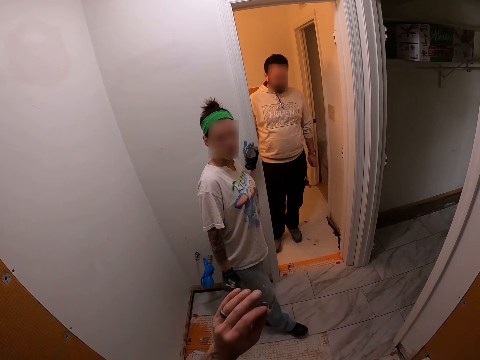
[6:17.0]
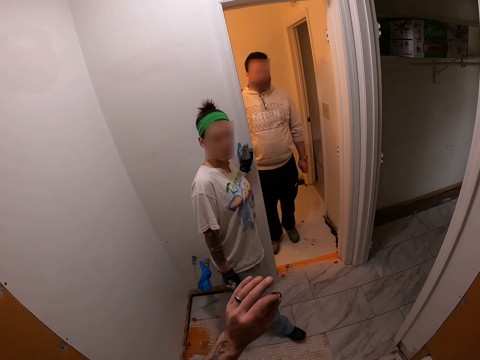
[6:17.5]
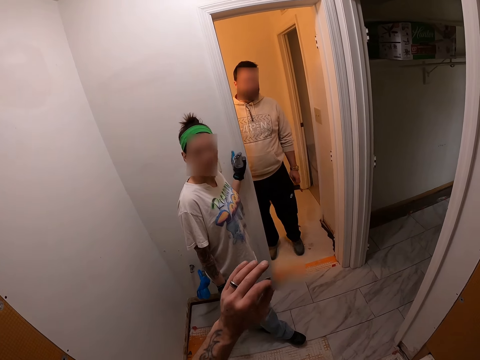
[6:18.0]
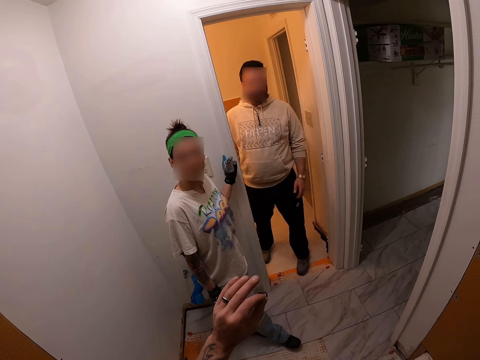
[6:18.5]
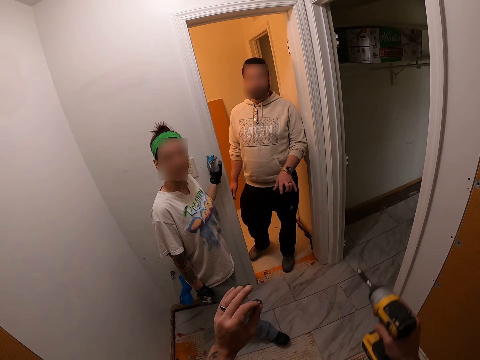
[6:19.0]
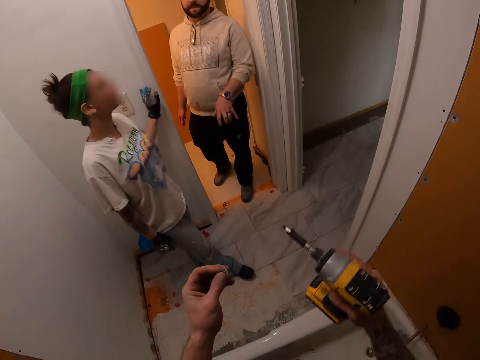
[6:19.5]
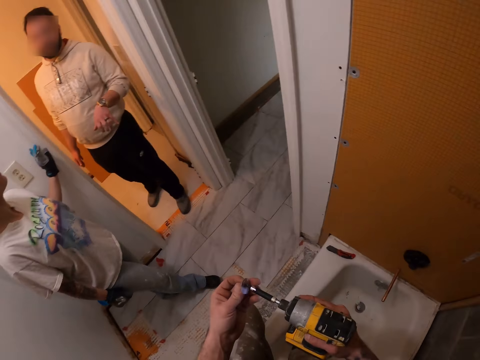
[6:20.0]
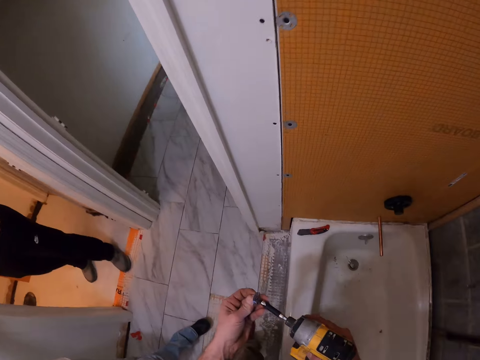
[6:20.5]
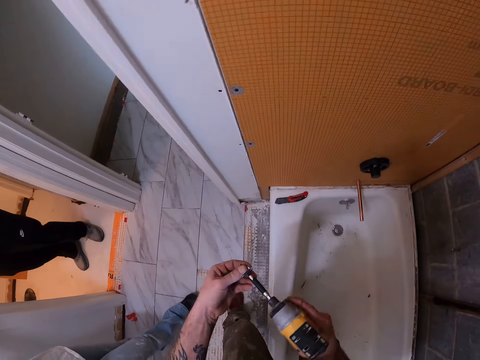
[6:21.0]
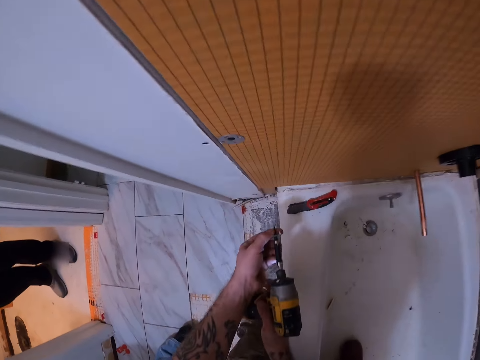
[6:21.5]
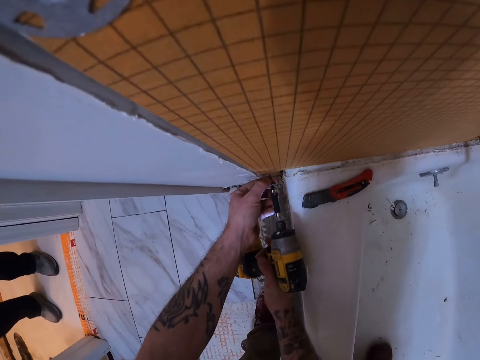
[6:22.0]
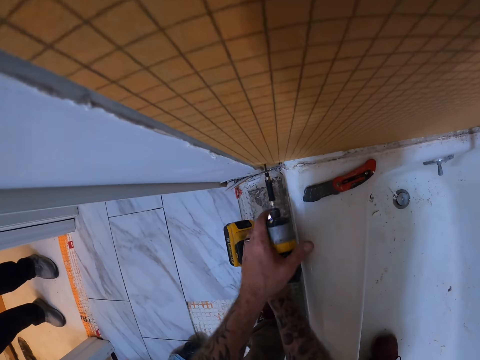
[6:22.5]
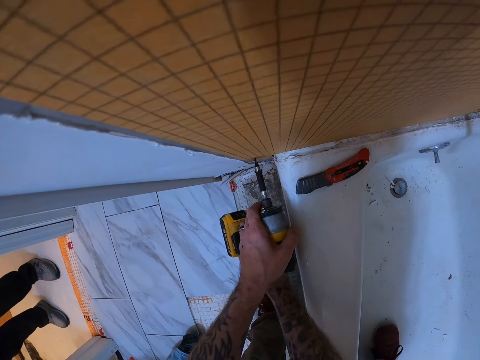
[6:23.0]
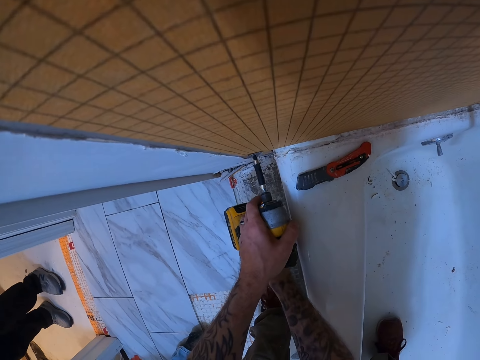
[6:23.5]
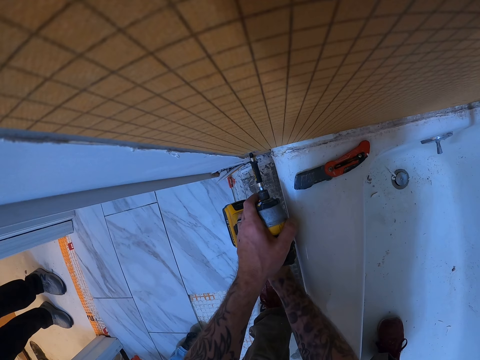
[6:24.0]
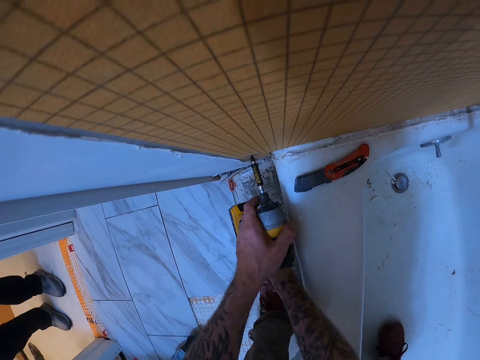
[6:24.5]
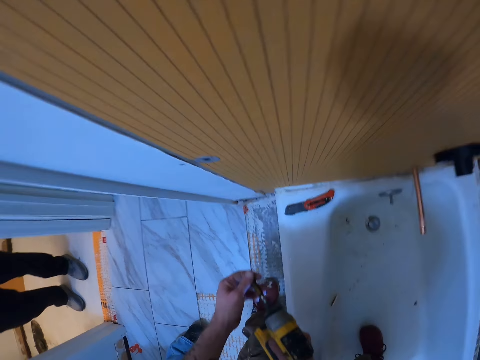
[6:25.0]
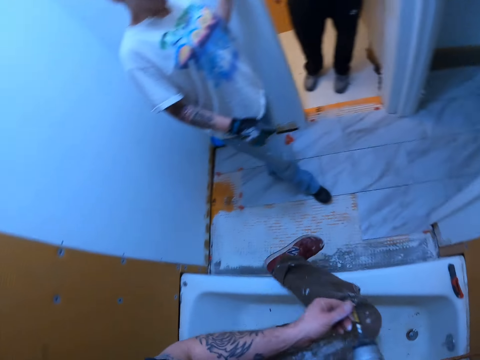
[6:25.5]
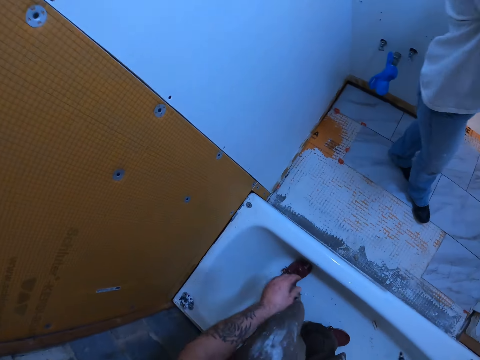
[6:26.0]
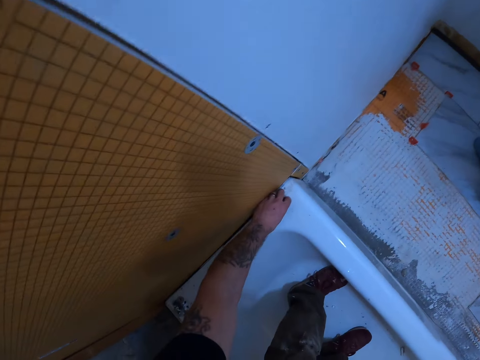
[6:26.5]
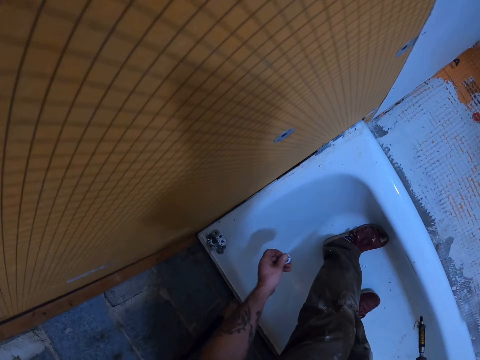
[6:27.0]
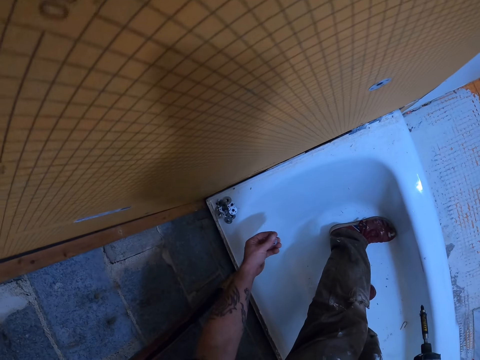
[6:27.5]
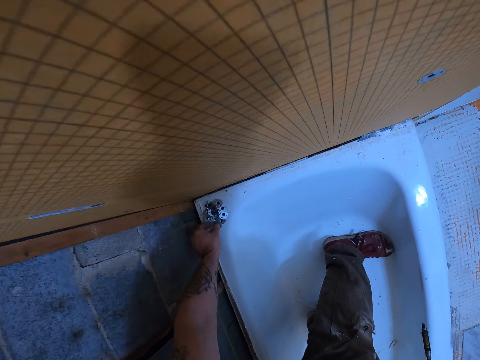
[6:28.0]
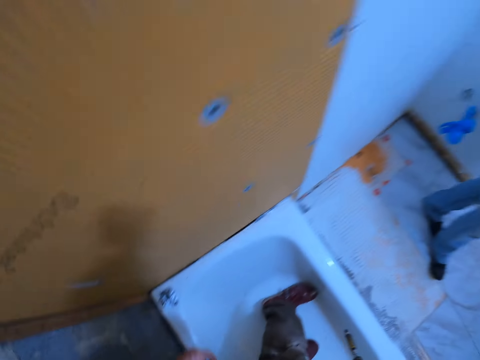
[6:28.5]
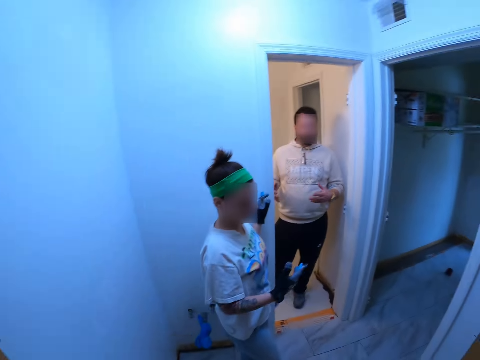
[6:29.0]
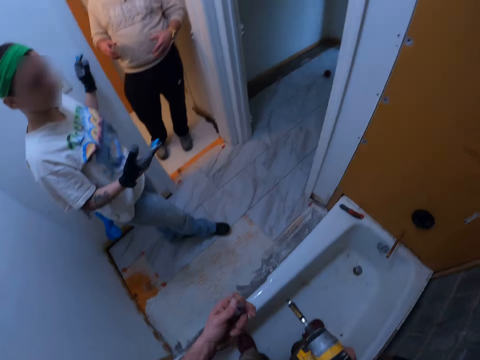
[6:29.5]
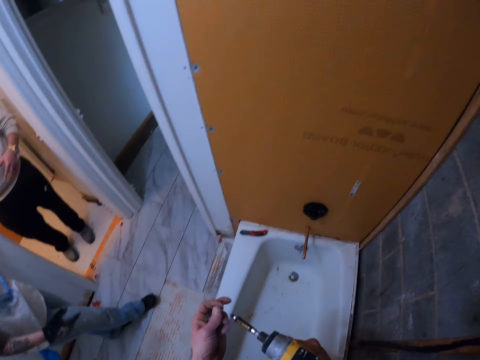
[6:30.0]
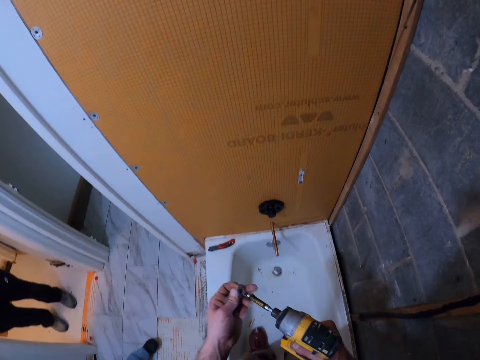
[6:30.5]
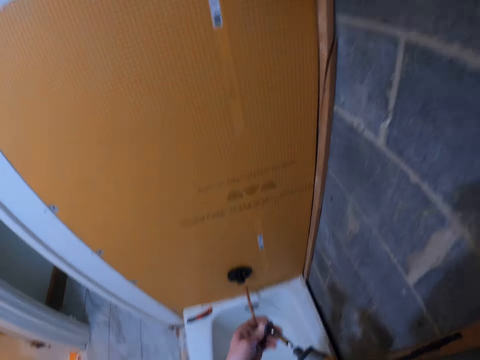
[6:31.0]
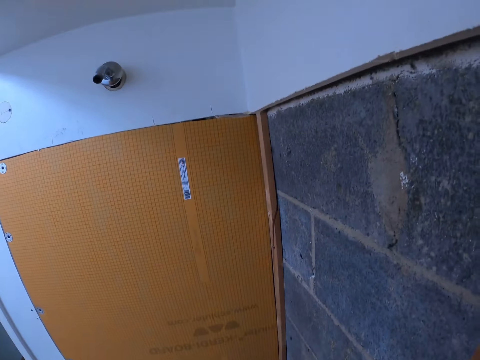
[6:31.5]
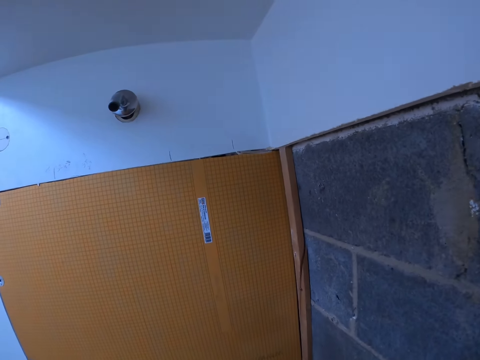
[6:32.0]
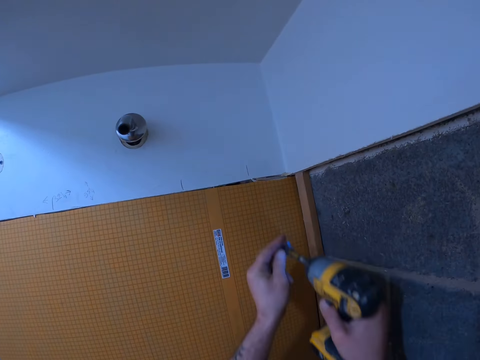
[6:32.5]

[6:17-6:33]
A person makes steps. The camera wearer inserts the tile backer washer into the tip of a drill. They bend down. They drill the tile backer washer into the tile backer board. They stand up. They bend down. They pick up some tile backer washer from the top of the tub. They pick up the tile backer washer on the bath tub again. They stand up. Another person moves her right hand. The camera wearer inserts the tile backer washer into the tip of the drill.

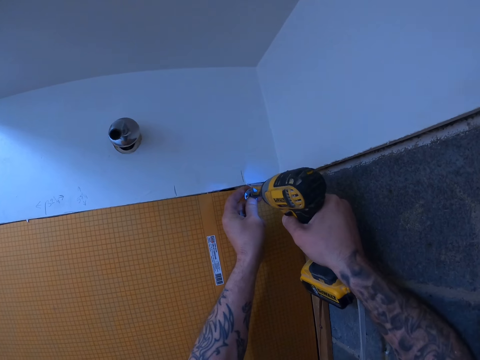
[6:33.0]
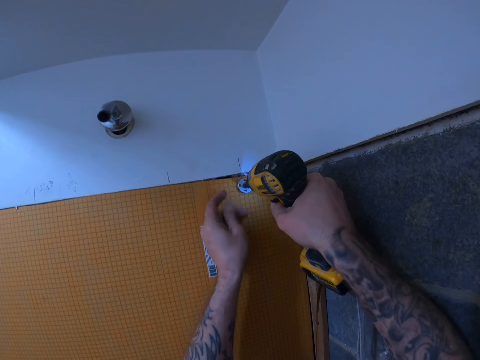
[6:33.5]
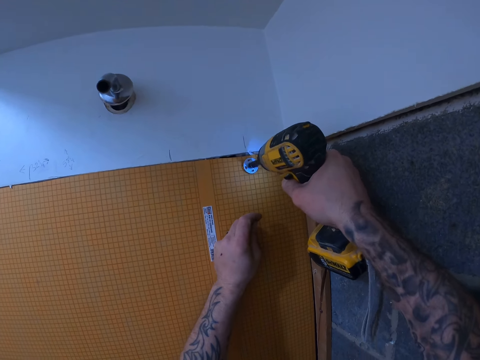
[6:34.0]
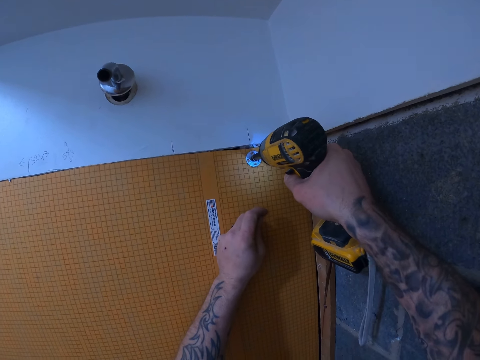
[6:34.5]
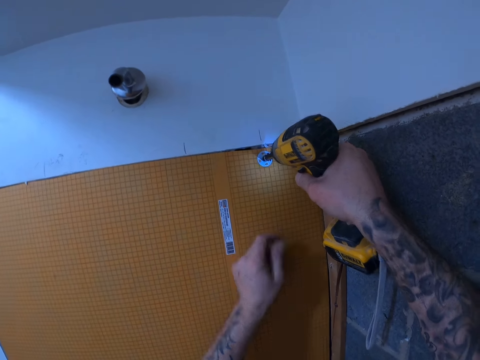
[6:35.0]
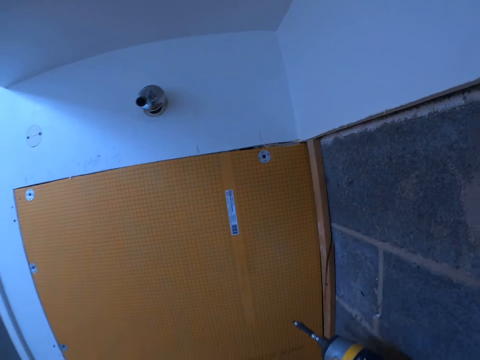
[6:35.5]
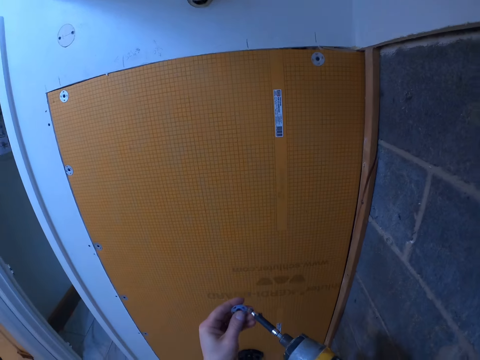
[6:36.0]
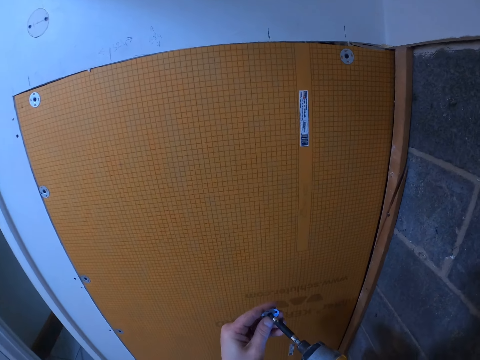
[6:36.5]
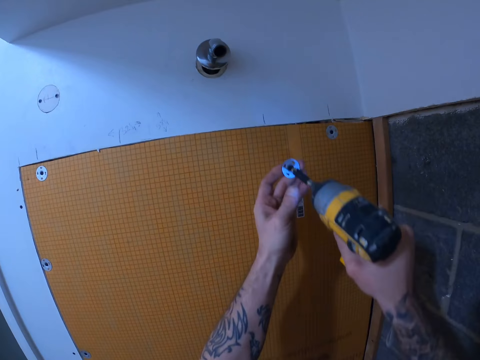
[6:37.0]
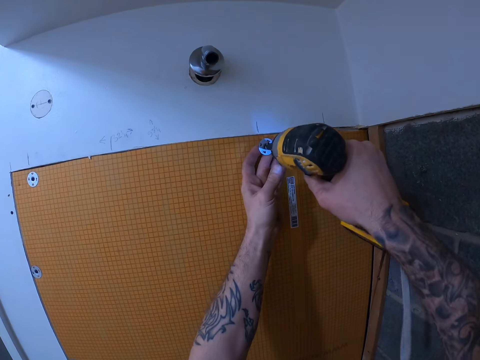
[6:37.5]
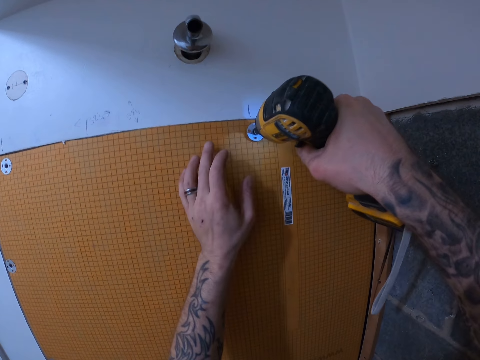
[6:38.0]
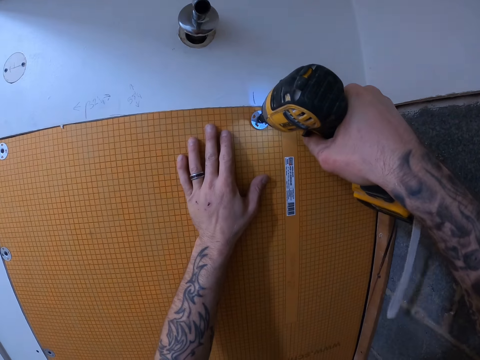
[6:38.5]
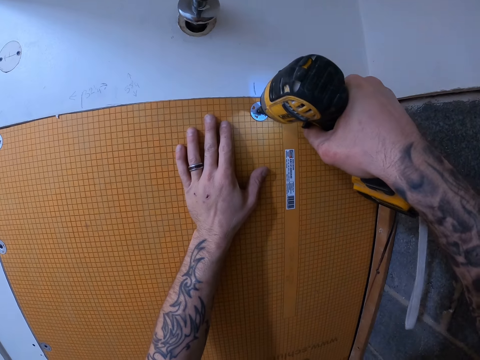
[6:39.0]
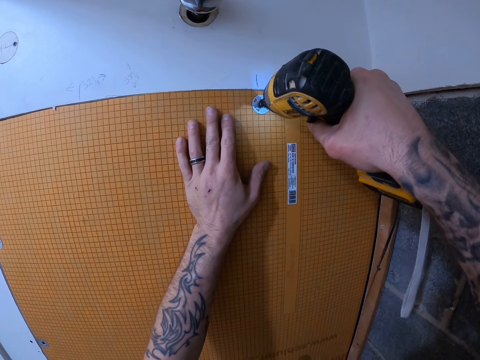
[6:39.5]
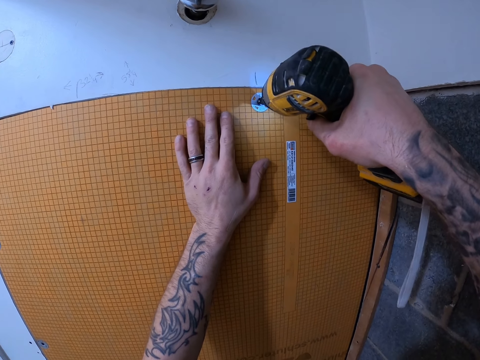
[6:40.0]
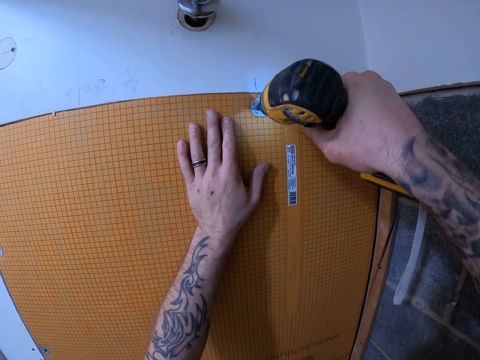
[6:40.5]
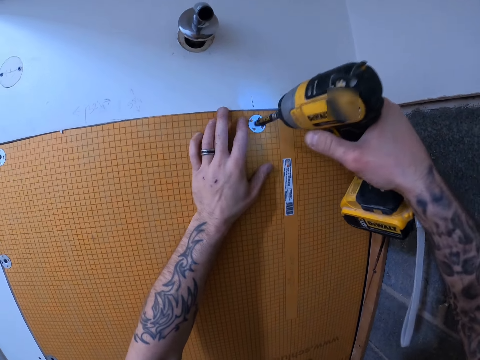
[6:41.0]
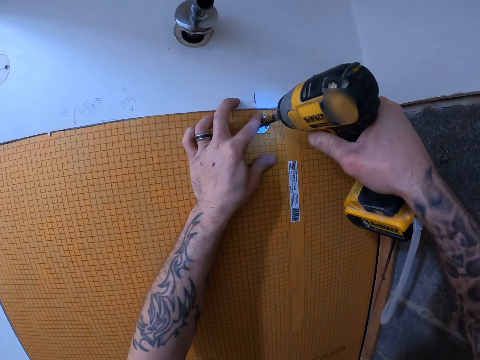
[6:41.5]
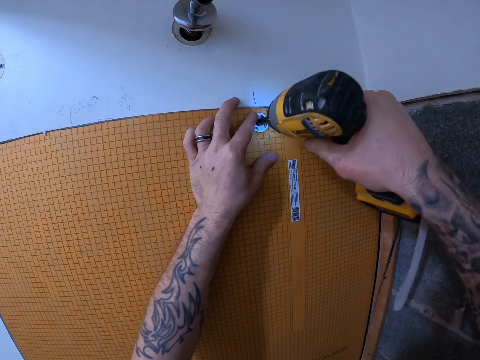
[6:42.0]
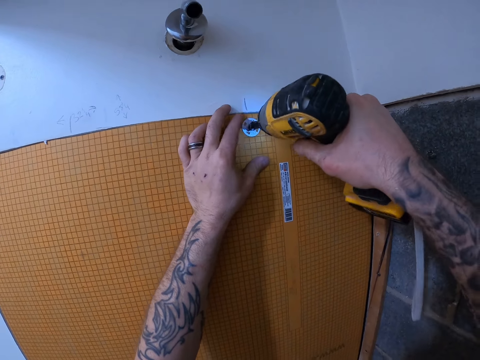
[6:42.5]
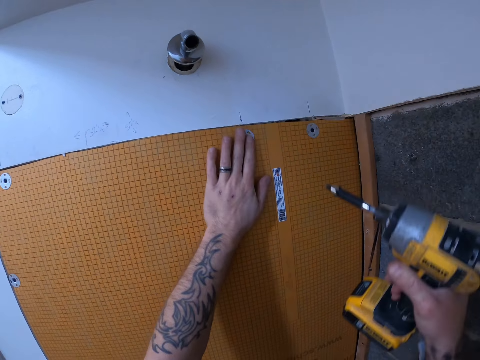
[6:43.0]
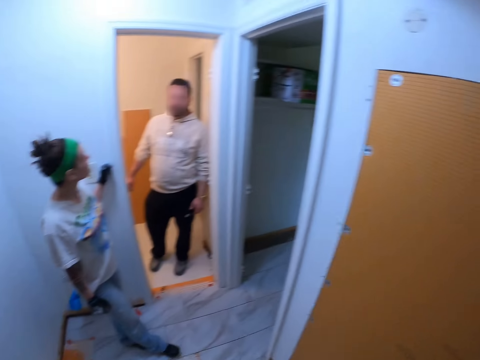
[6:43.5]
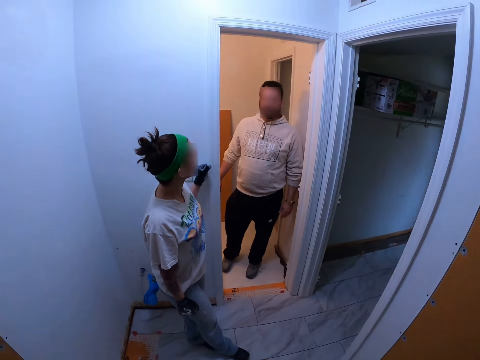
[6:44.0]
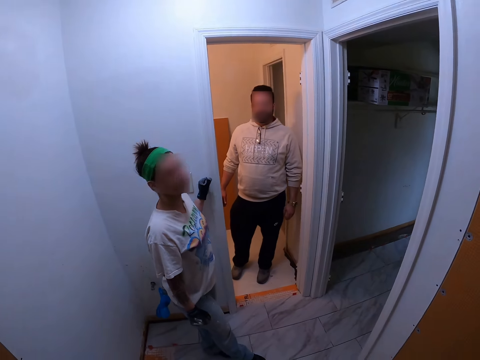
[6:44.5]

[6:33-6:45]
The camera wearer drills the tile backer washer into the tile backer board. They insert the tile backer washer into the tip of a drill. They drill the tile backer washer into the tile backer board.
